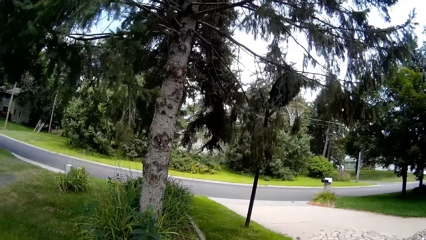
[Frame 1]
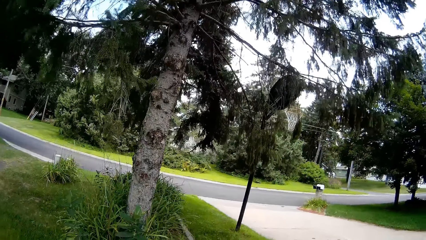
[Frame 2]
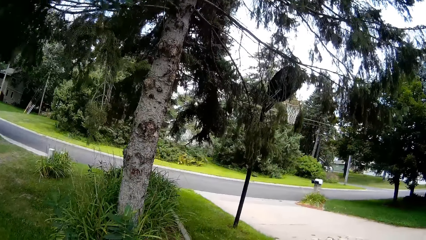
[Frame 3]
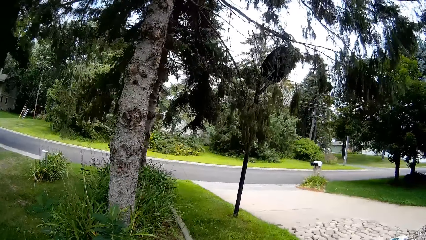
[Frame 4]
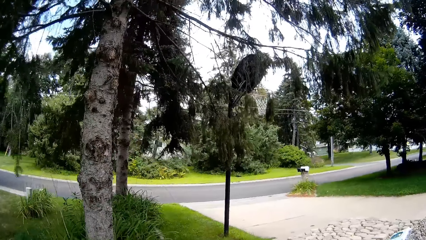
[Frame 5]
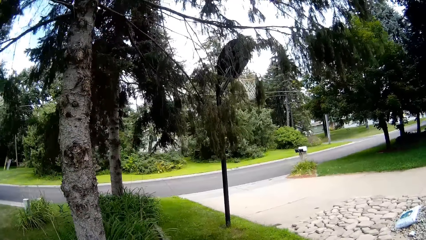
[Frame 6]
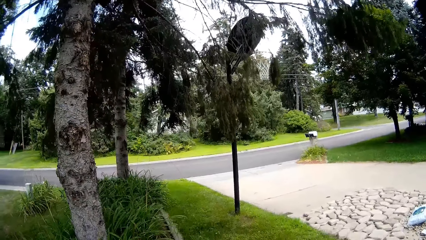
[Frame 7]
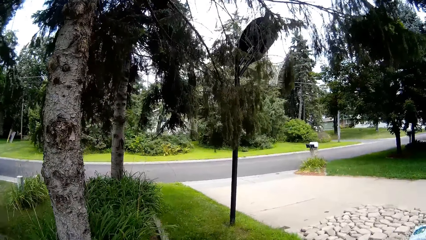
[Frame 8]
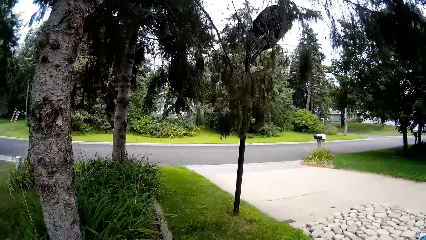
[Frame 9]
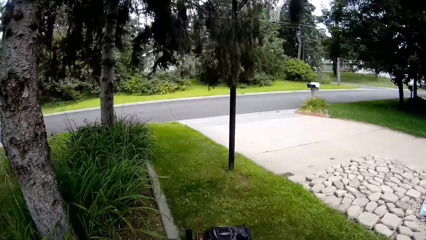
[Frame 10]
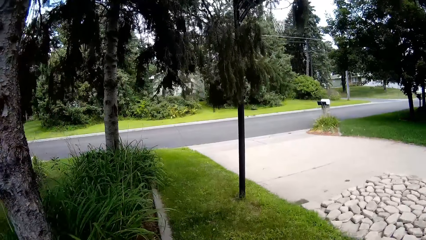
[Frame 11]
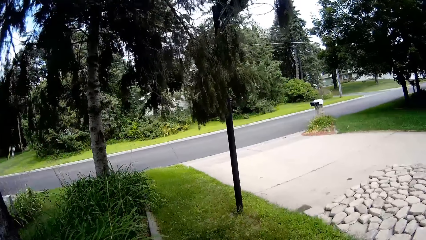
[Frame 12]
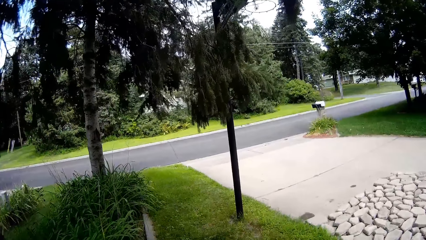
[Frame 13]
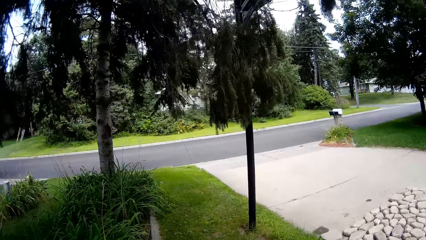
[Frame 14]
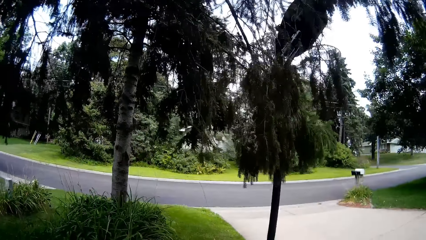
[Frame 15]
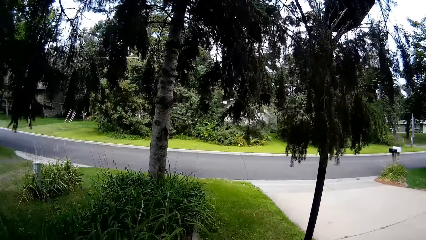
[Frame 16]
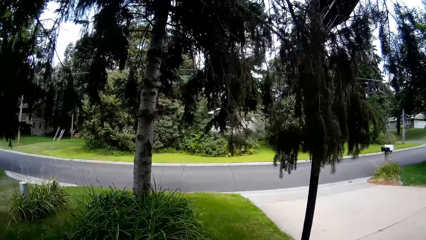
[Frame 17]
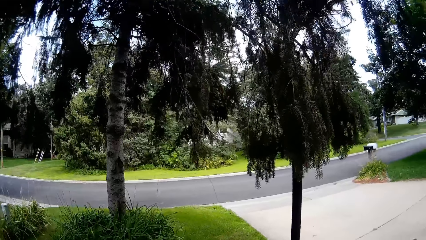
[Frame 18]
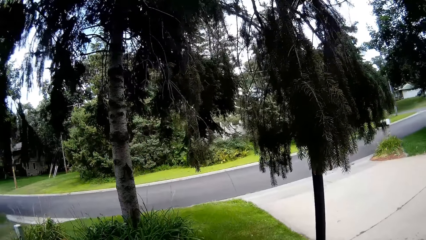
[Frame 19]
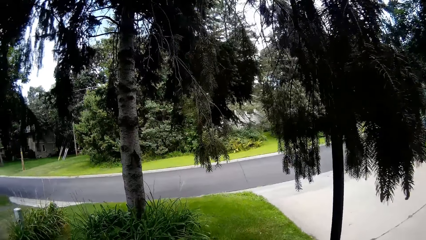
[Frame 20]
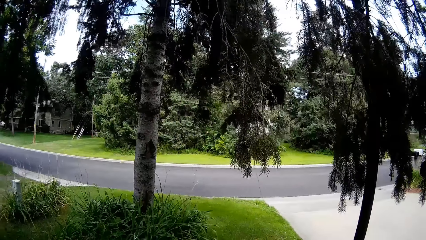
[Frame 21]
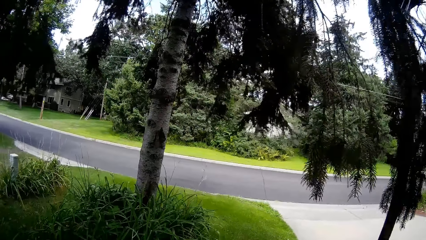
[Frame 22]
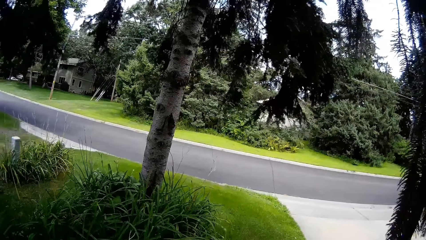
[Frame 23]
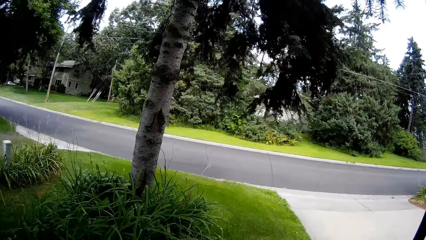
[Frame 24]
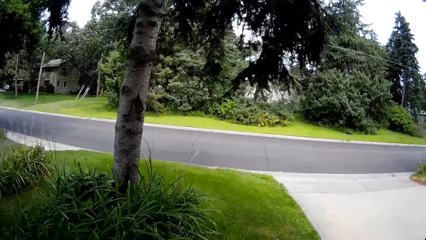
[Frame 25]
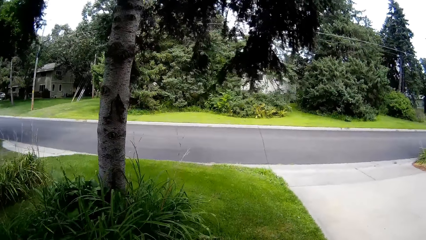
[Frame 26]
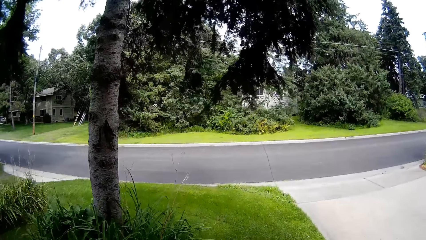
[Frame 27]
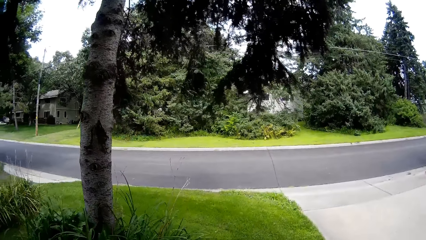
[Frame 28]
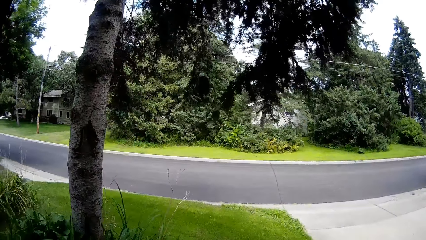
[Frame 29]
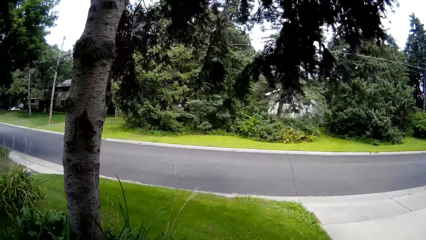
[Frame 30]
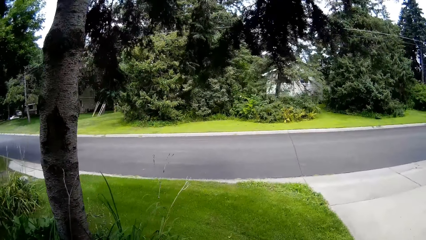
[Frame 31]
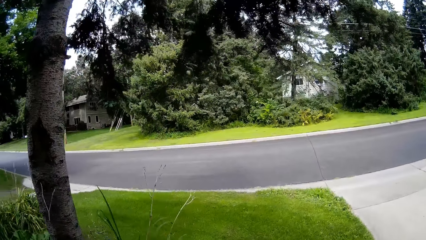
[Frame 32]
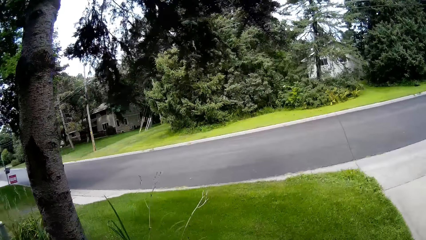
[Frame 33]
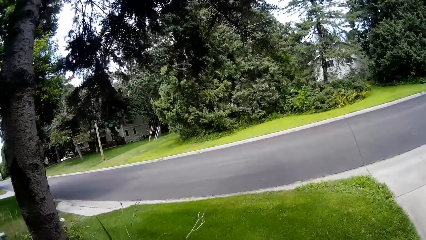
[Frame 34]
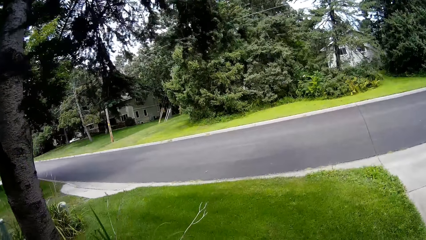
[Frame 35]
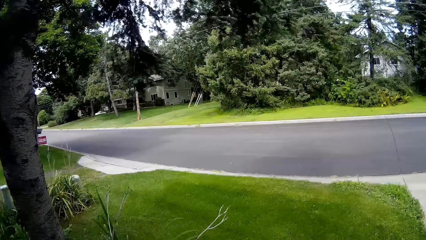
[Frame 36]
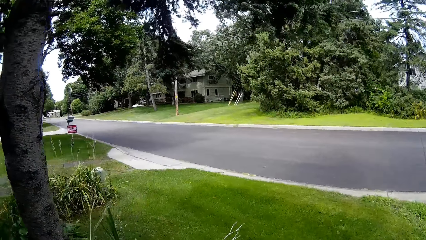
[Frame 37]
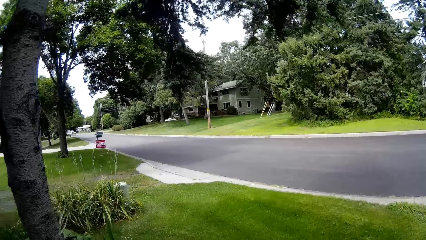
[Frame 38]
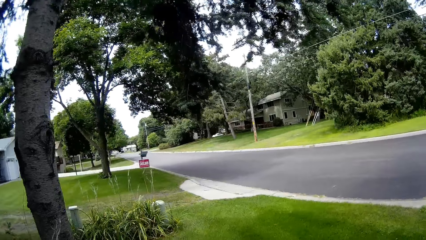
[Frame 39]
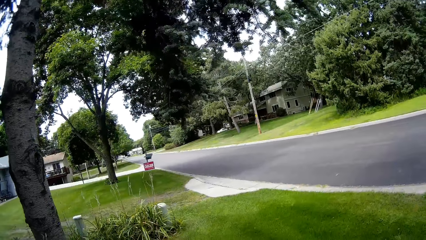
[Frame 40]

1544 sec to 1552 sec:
The camera wearer cuts the grass with a lawn mower.

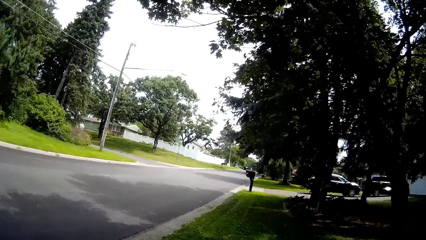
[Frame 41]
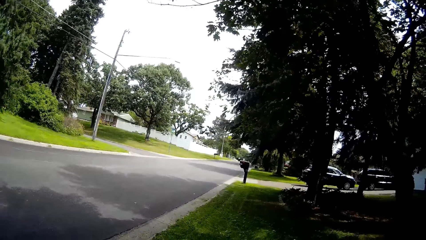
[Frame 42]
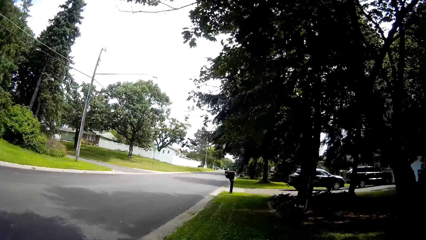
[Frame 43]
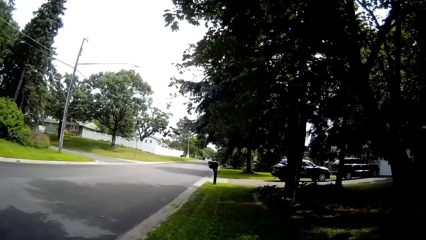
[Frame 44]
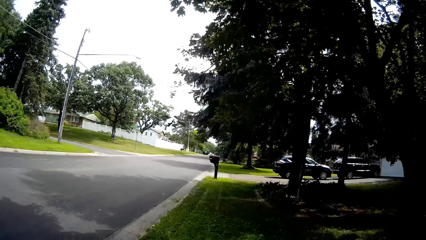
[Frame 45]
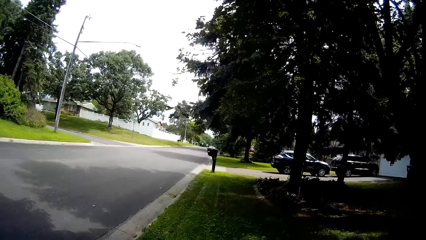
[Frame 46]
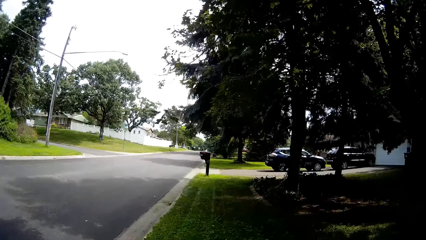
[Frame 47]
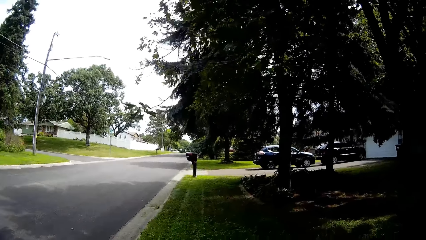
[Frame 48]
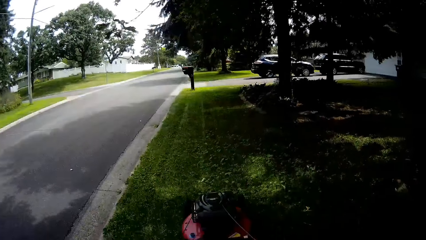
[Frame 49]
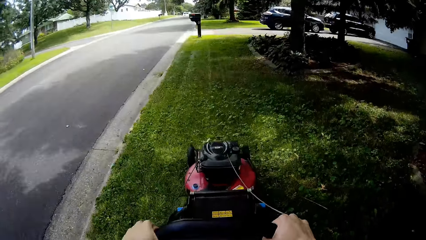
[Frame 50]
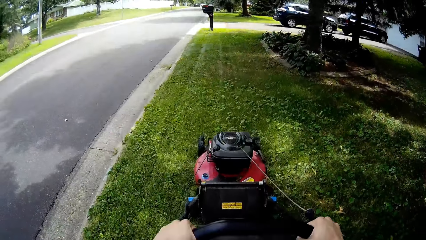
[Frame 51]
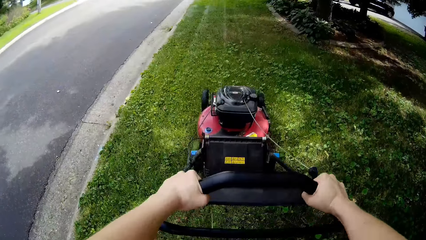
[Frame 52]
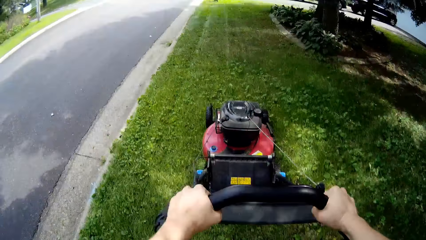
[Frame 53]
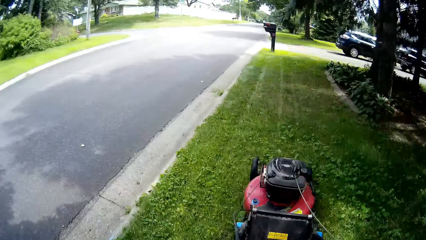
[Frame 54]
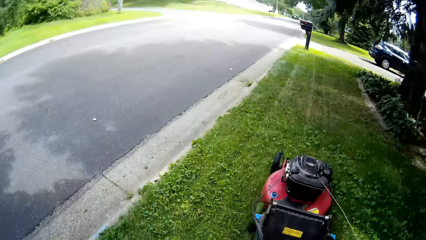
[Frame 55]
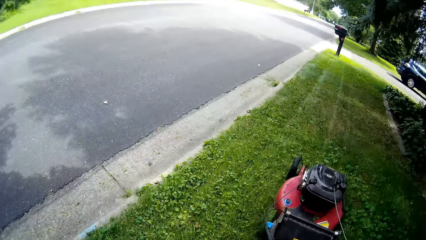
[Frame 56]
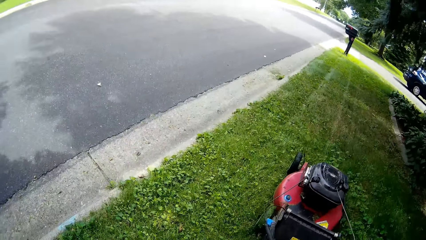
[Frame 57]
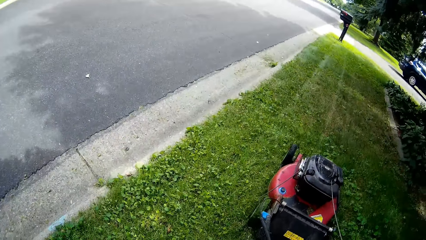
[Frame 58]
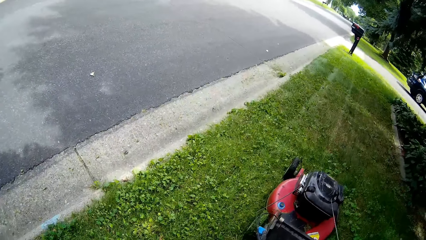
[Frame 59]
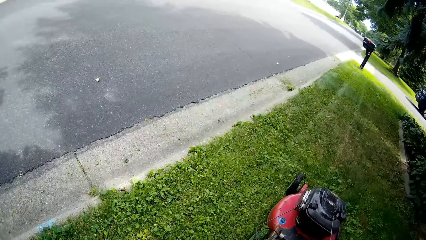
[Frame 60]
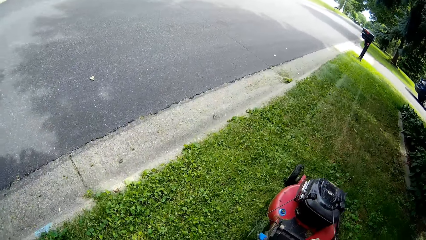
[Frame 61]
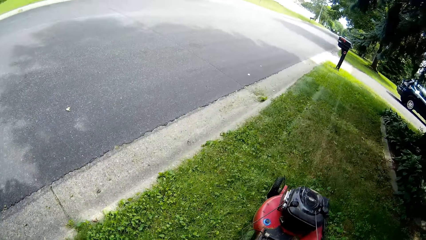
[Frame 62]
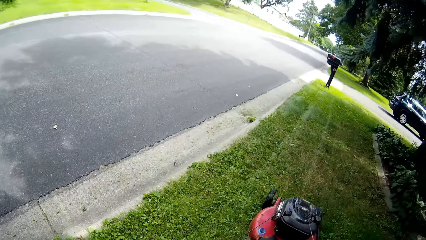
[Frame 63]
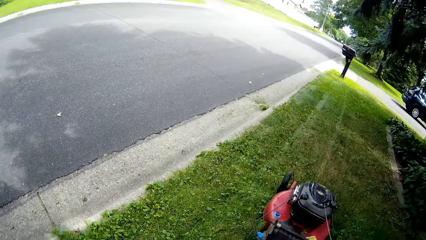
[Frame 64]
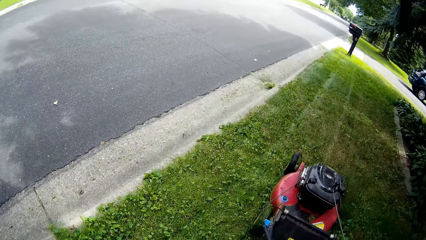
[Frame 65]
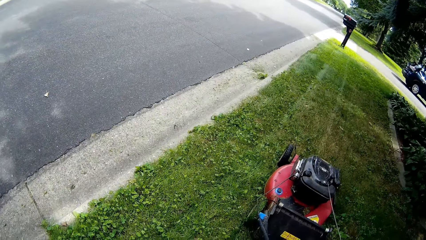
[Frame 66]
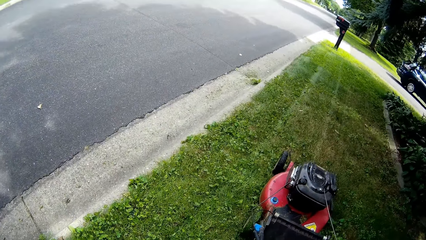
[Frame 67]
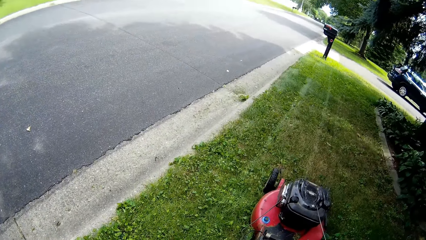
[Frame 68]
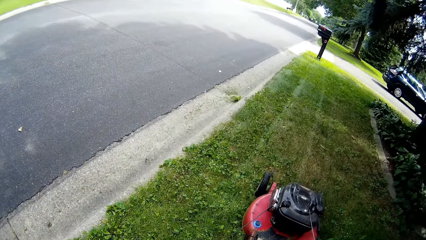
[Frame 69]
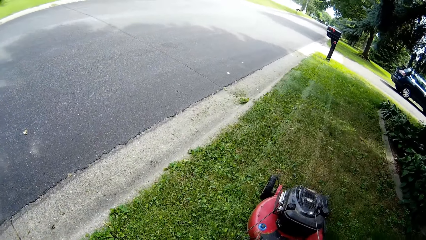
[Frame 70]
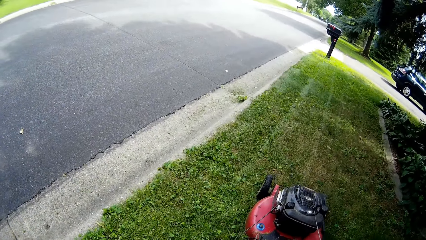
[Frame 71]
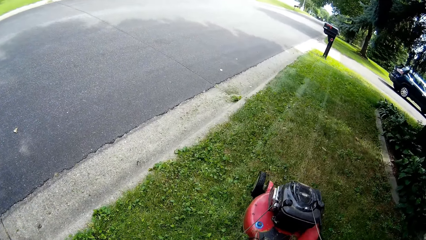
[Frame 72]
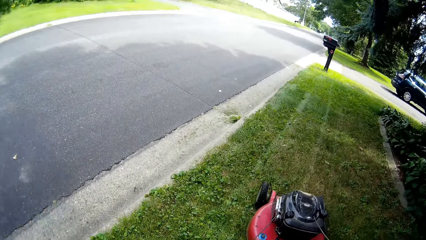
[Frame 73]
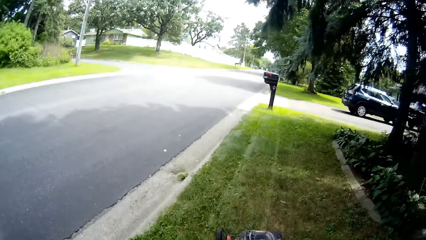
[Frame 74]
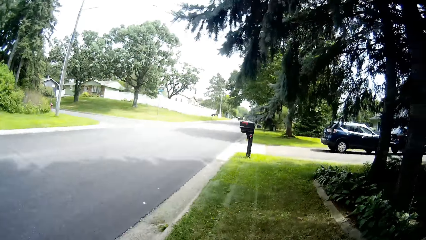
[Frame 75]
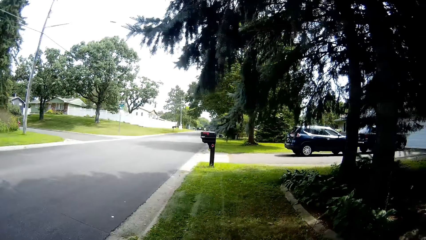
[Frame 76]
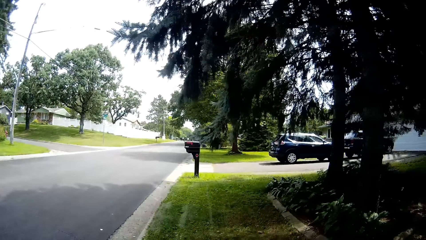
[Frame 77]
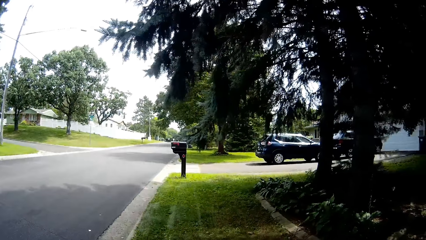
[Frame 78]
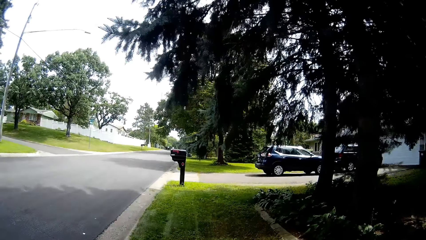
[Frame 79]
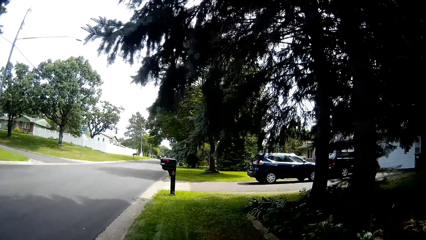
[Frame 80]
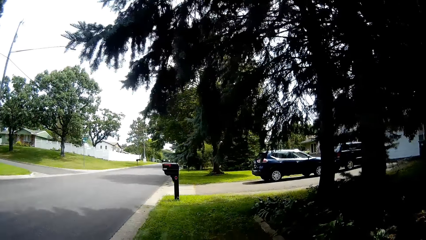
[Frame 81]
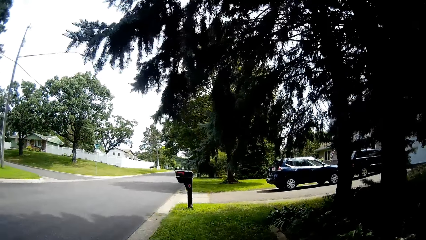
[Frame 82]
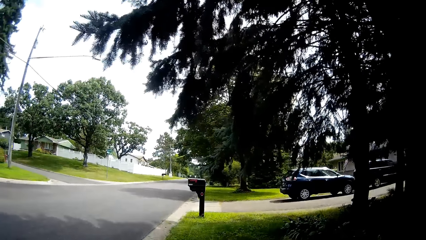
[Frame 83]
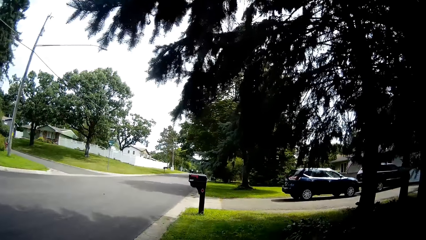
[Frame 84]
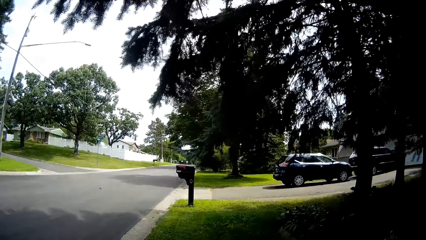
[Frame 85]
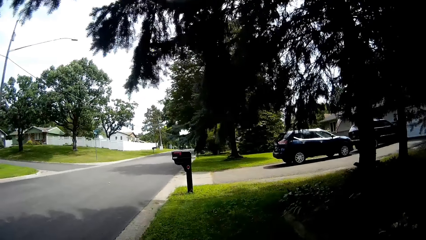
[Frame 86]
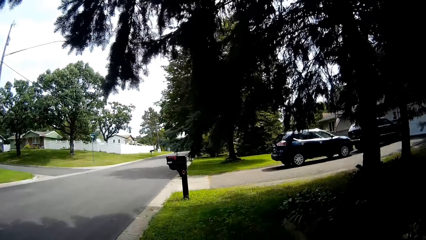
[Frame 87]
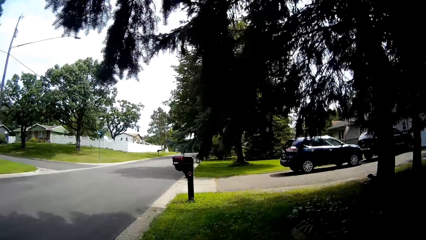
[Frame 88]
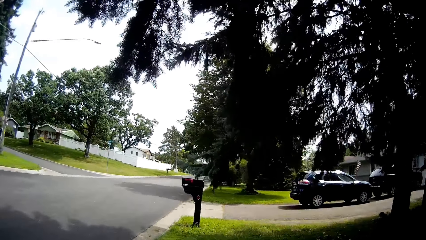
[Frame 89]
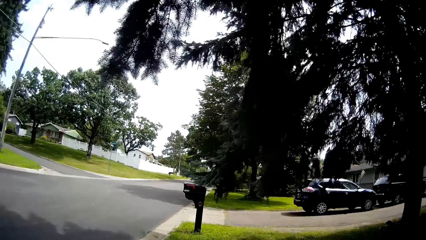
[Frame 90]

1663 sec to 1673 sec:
The camera wearer mows the lawn with the lawnmower.
